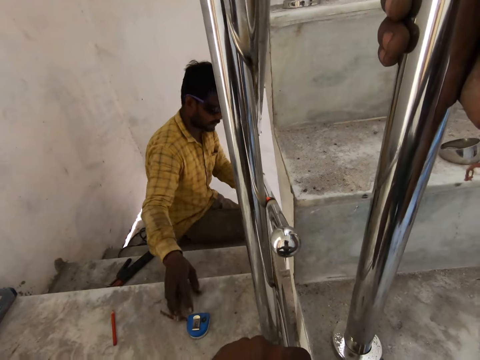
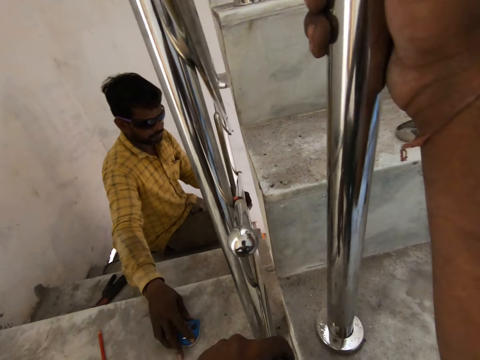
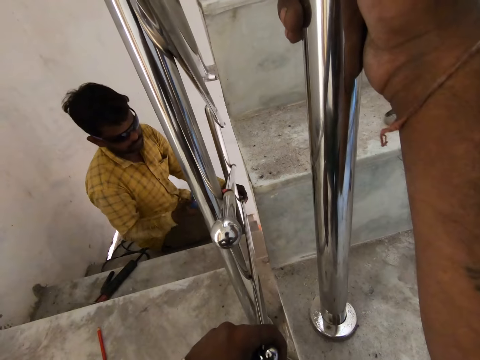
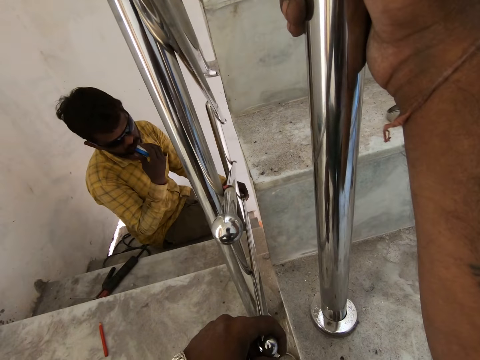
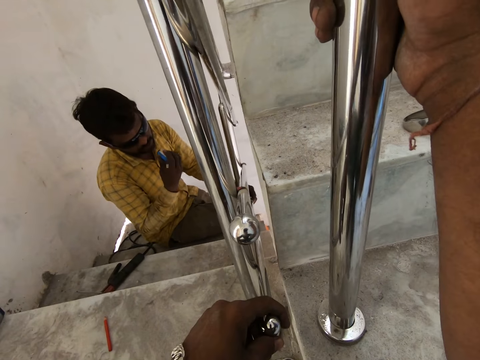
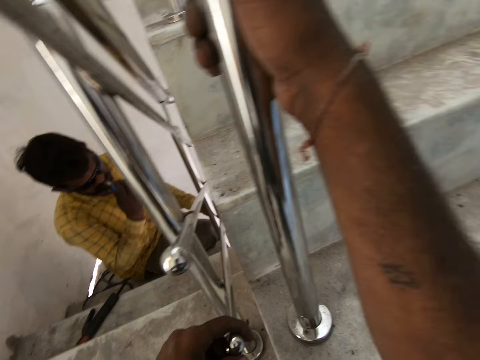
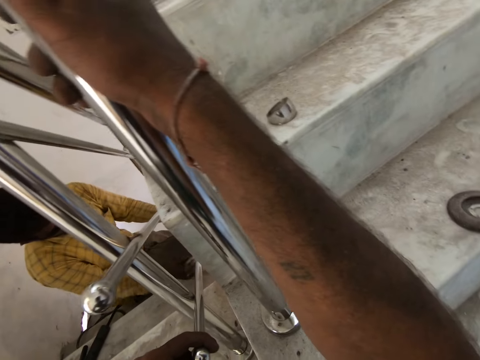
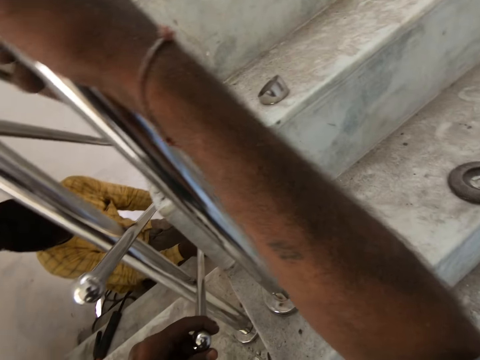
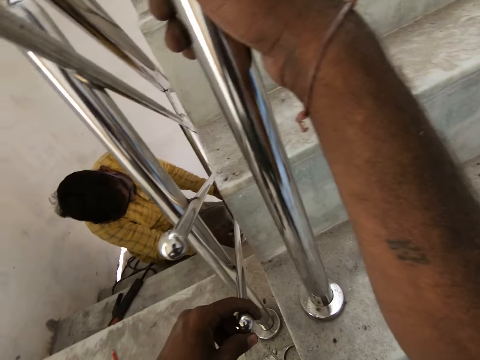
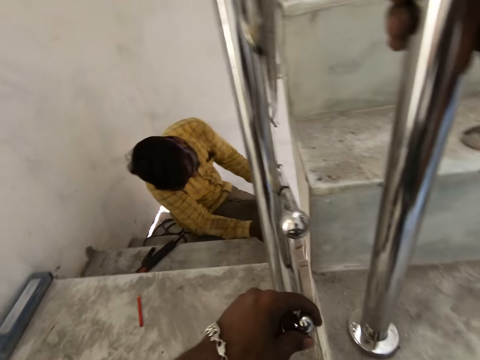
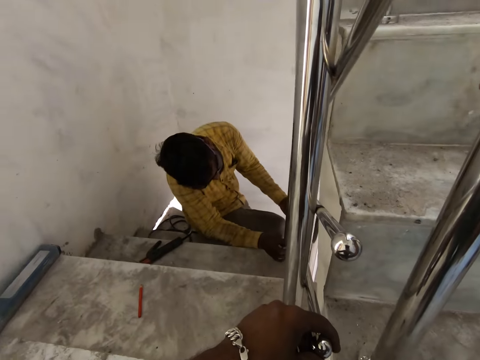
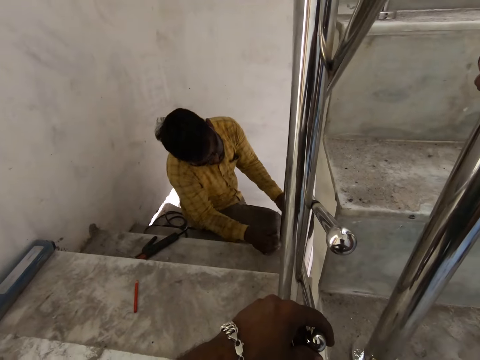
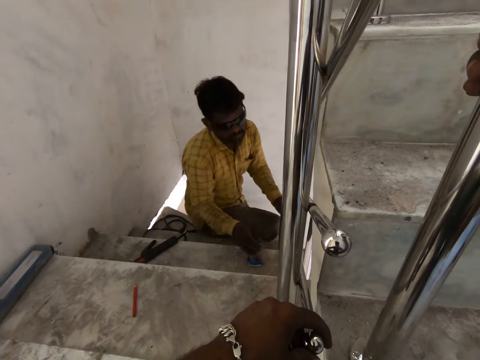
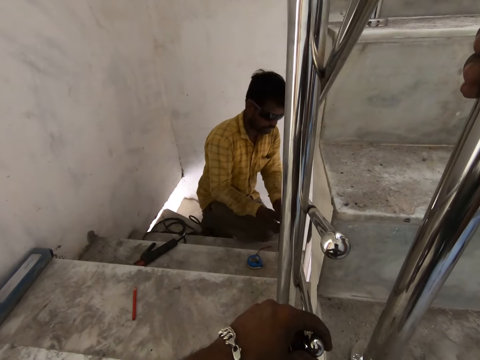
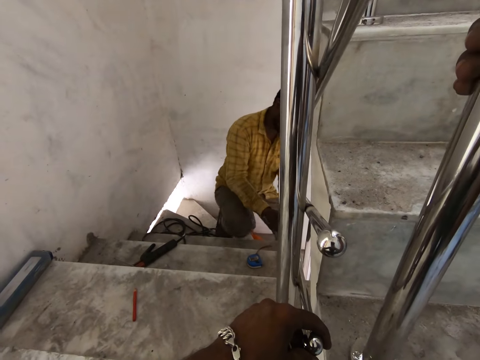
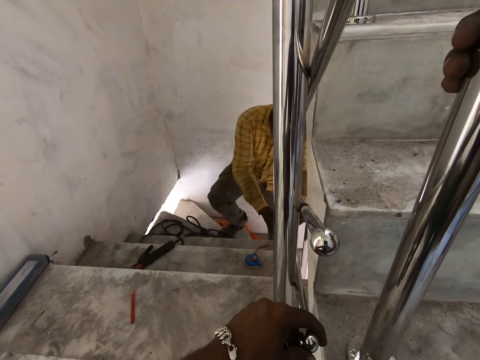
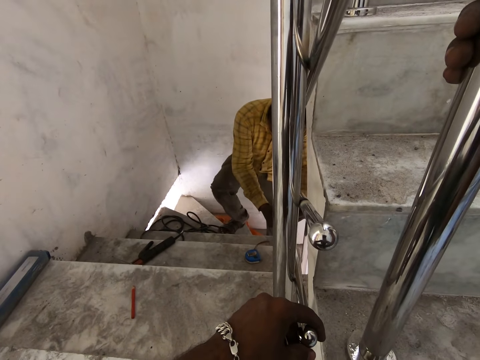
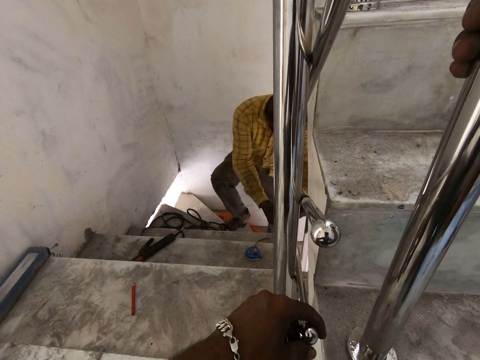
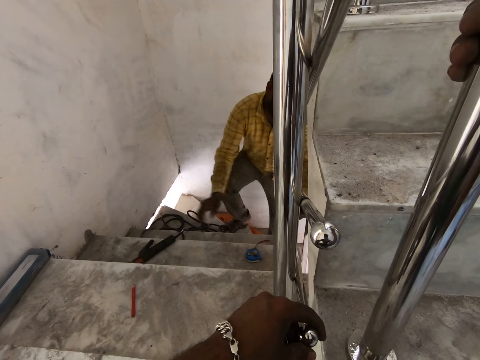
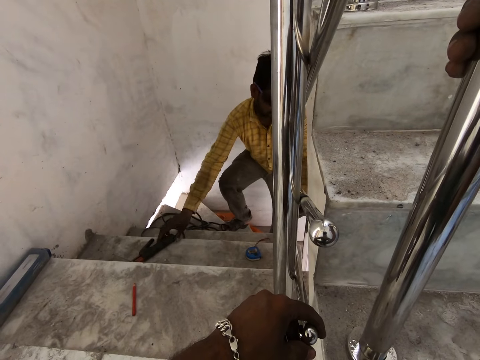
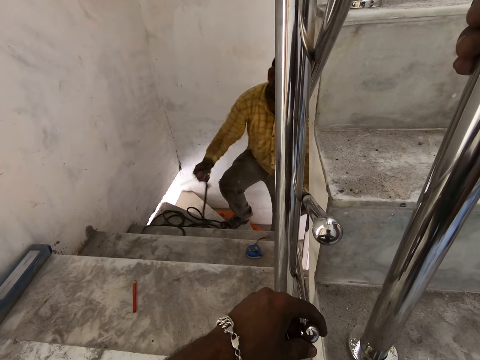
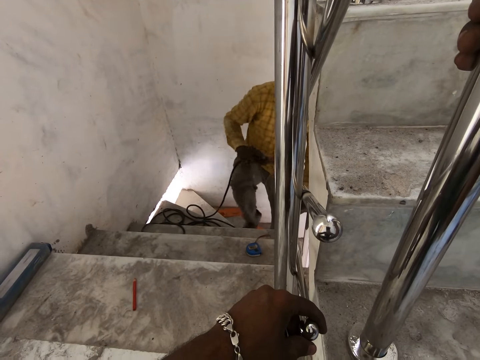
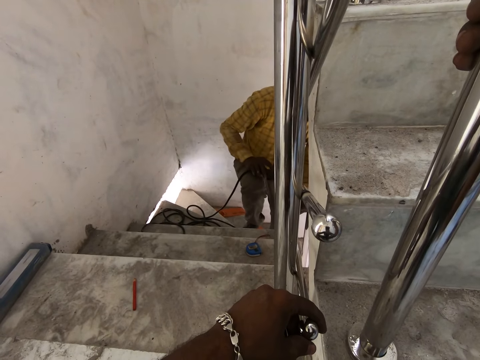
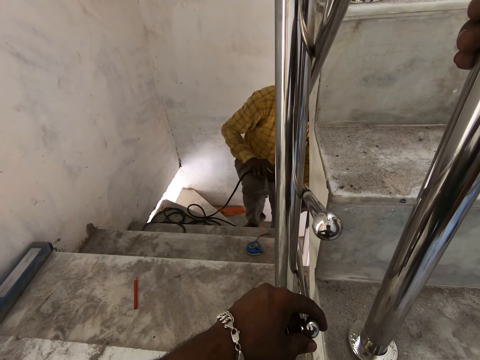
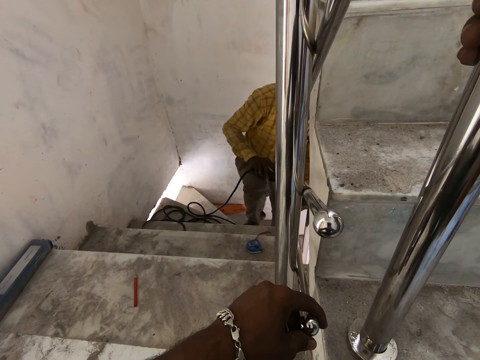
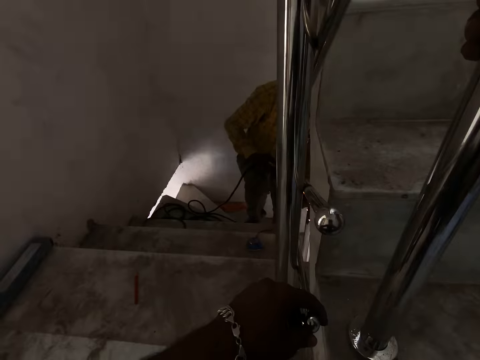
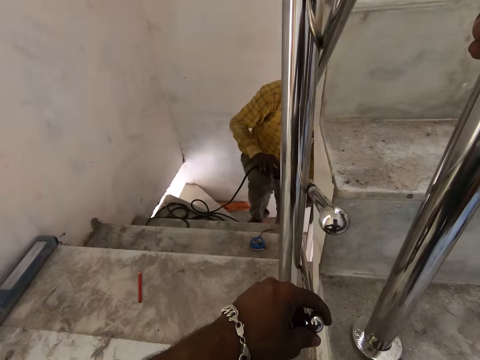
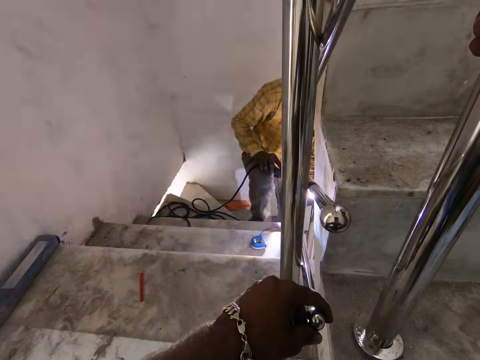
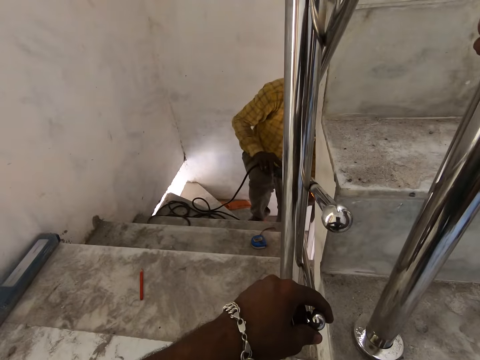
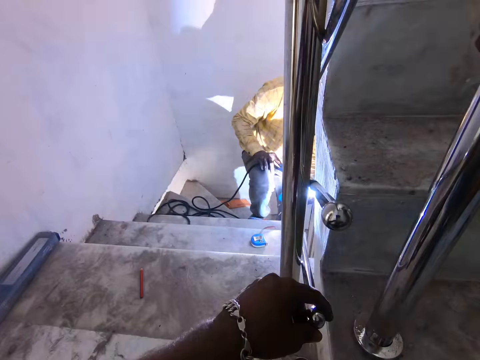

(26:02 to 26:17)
A man picks up the measuring tape from the staircase landing with his right hand. The camera wearer holds a metal bar onto the handle rail. The man puts the blade of the measuring tape in his mouth with his right hand, and pulls the blade of the measuring tape from his mouth. The man measures the space between the steel tubes with the measuring tape in his right hand. The camera wearer holds the metal bar onto the handle rail. The man drops the measuring tape on the staircase with his right hand. The camera wearer holds the metal bar onto the handle rail. The man holds the metal bar onto the handle rail. The camera wearer holds the metal bar onto the handle rail. The man picks up the electrode holder from the staircase with his right hand. The camera wearer holds the metal bar onto the handle rail. The man holds the metal bar onto the handle rail. The man welds the steel tube to the newel post with the electrode holder in his right hand. The camera wearer holds the metal bar onto the handle rail.

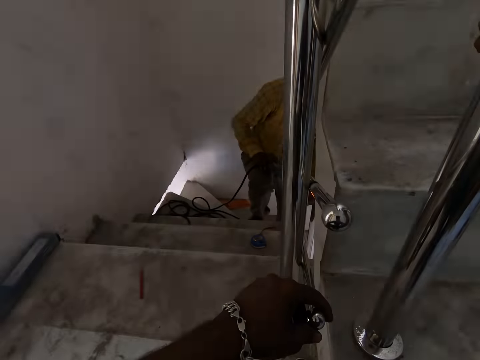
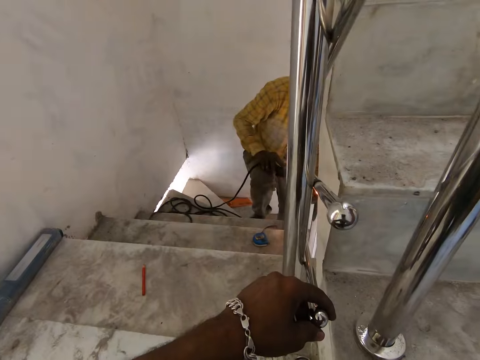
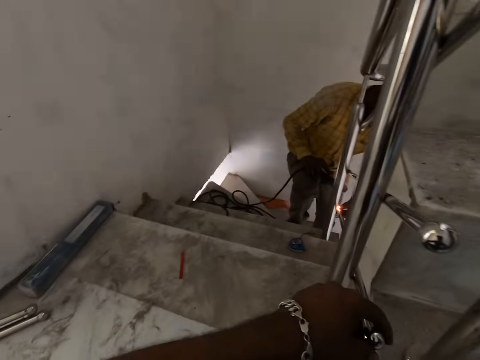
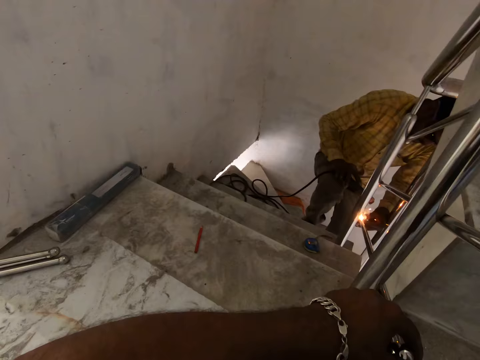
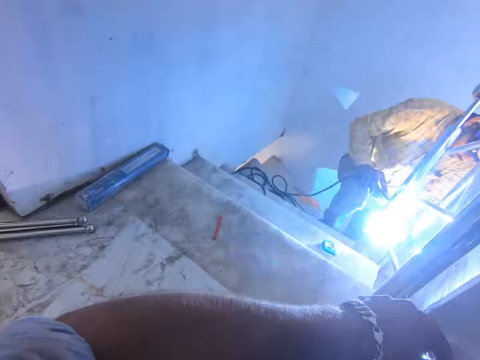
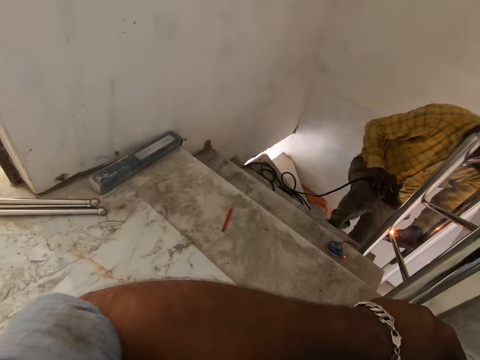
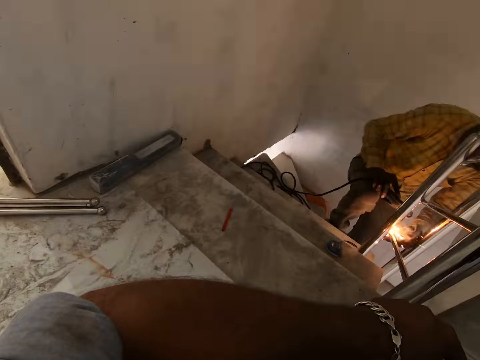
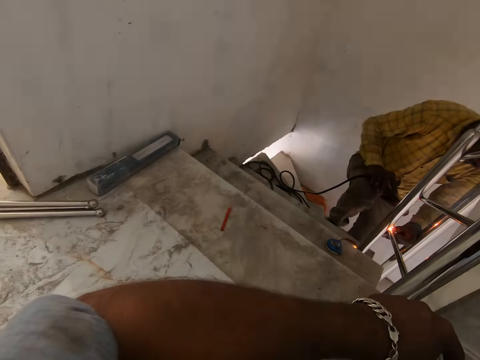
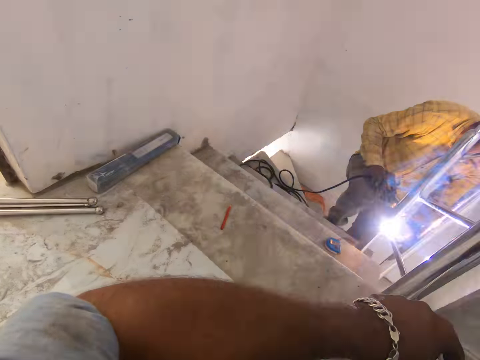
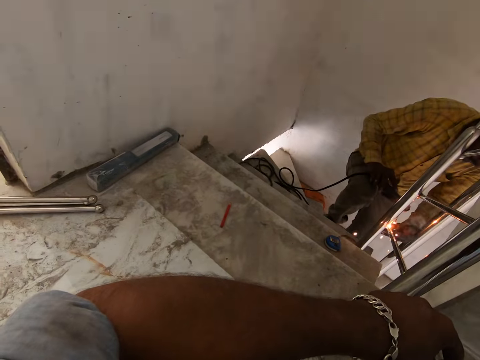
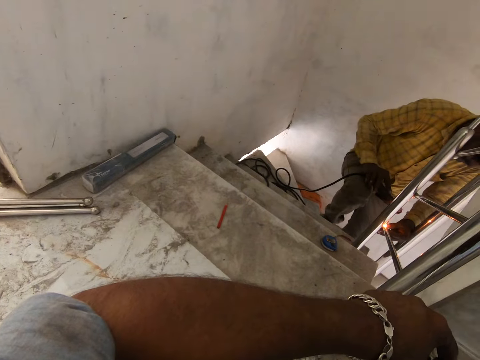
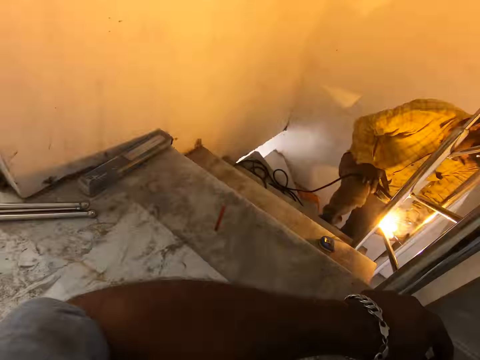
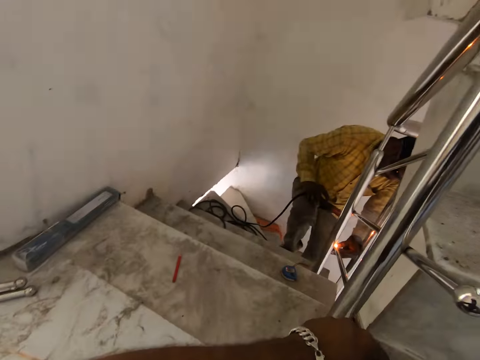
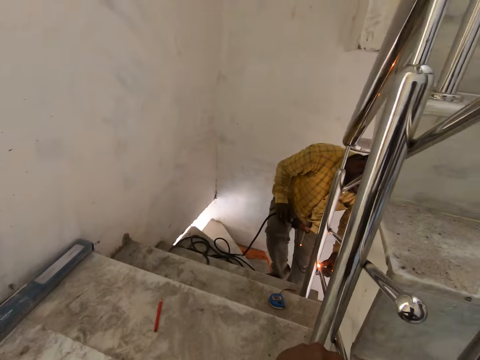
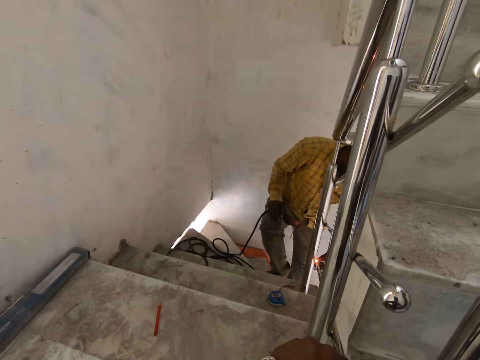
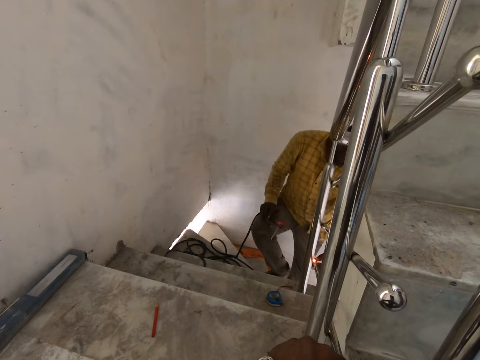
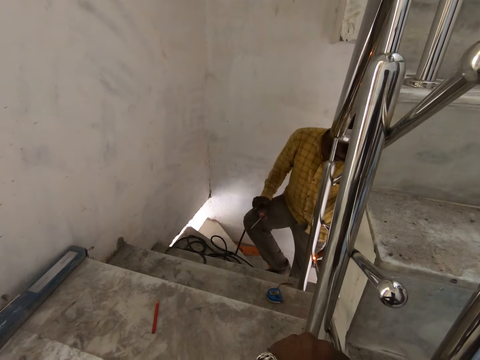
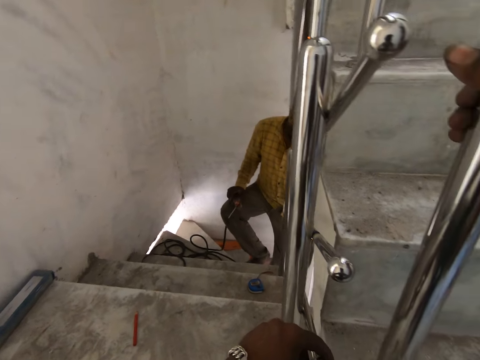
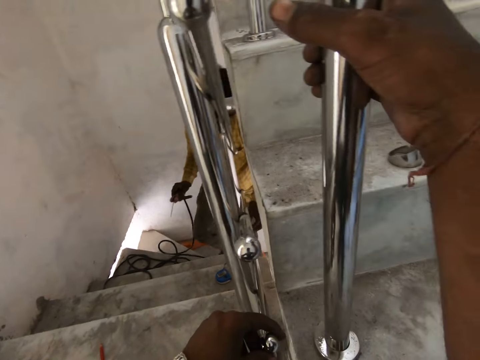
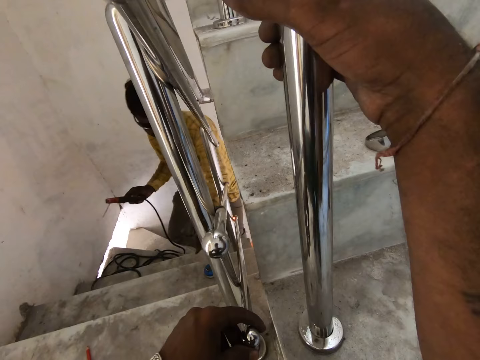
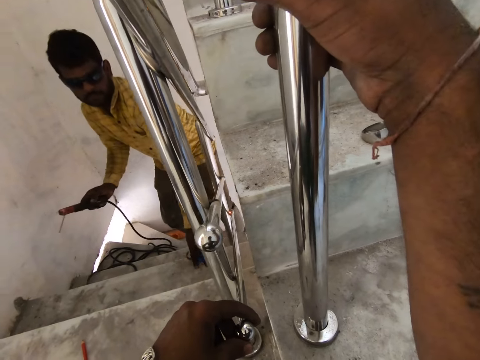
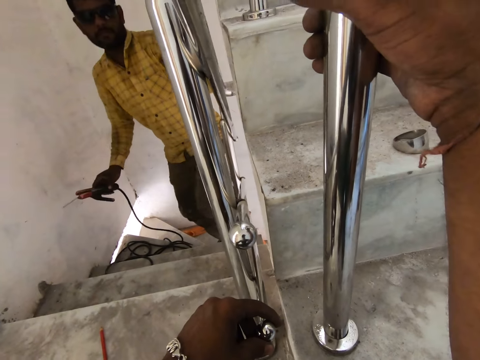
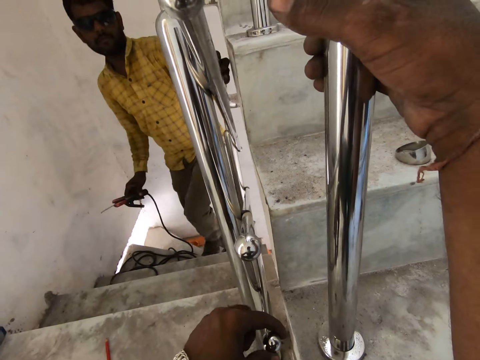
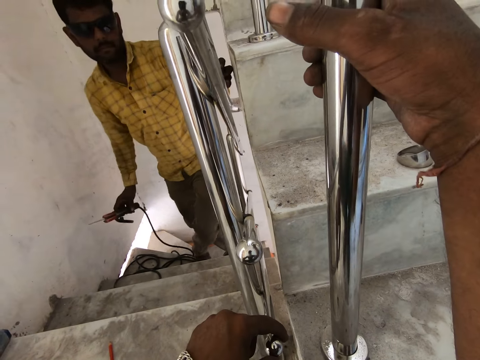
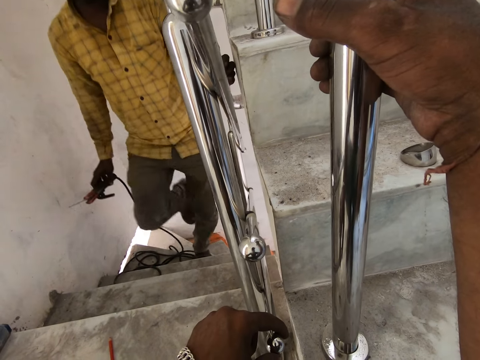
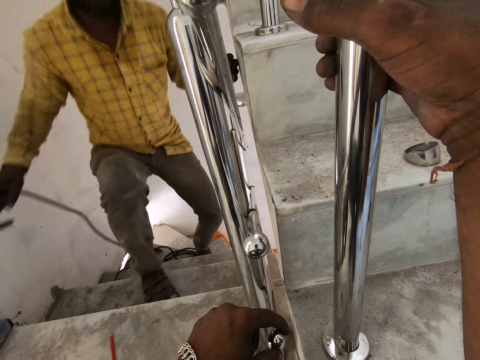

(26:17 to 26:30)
A man holds the welding electrode handle. The camera wearer holds a metal bar onto the handle rail. The man climbs up the staircase. The man grabs a tape measure. The camera wearer holds the metal bar onto the handle rail. The man holds the welding electrode handle. The man holds the handrail with his left hand.
